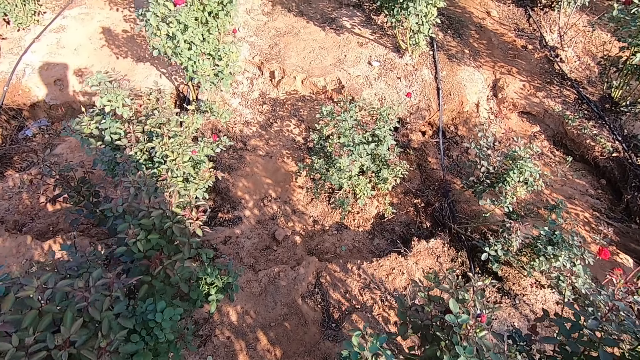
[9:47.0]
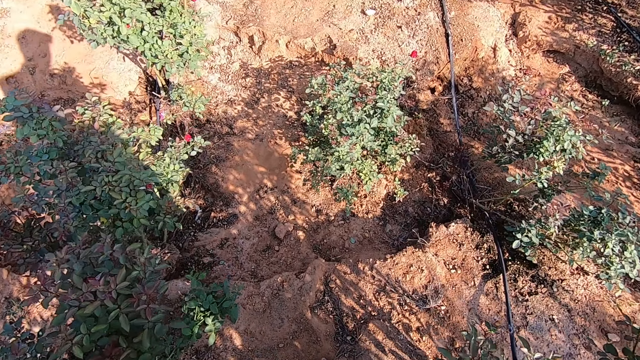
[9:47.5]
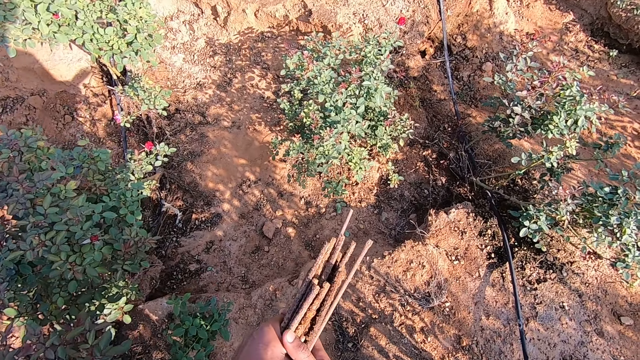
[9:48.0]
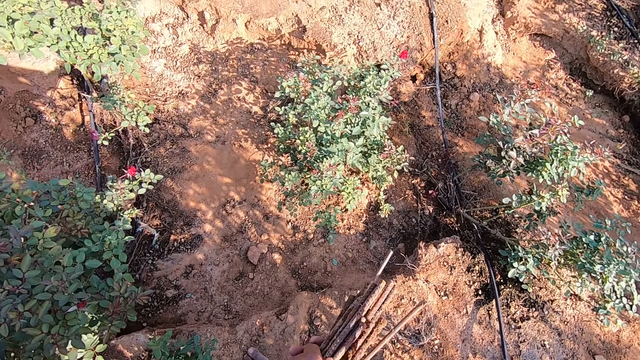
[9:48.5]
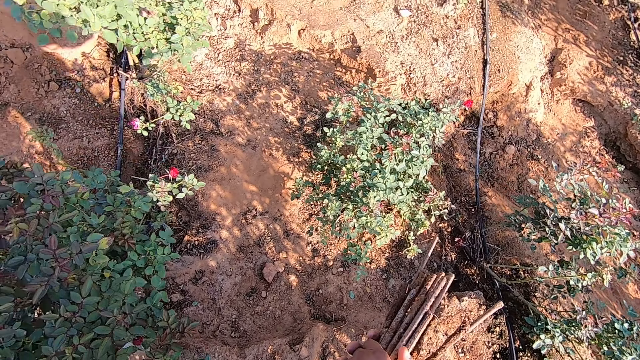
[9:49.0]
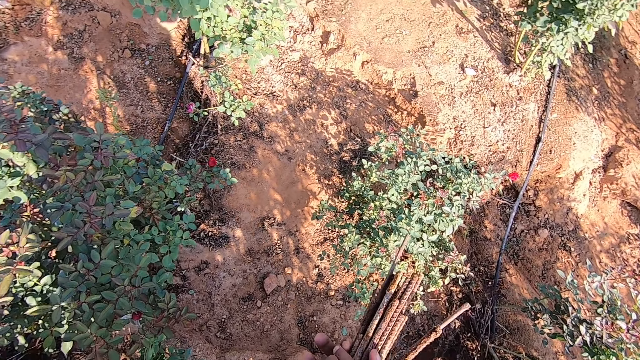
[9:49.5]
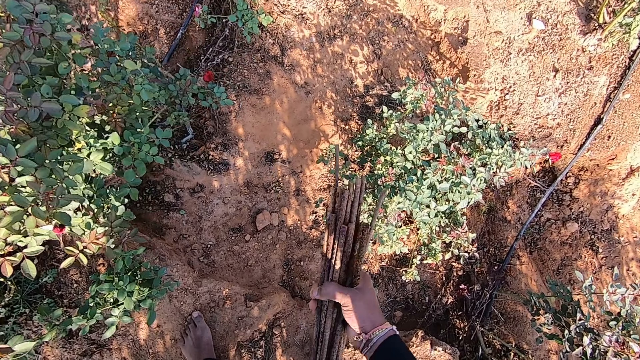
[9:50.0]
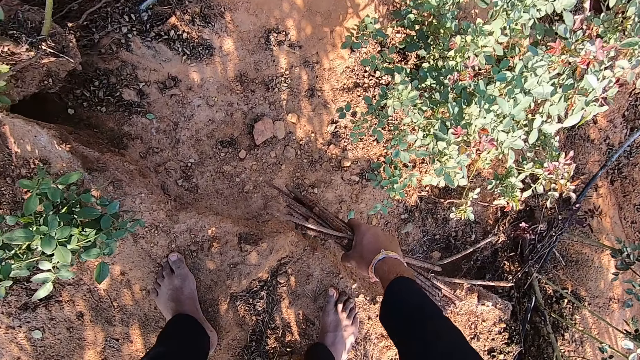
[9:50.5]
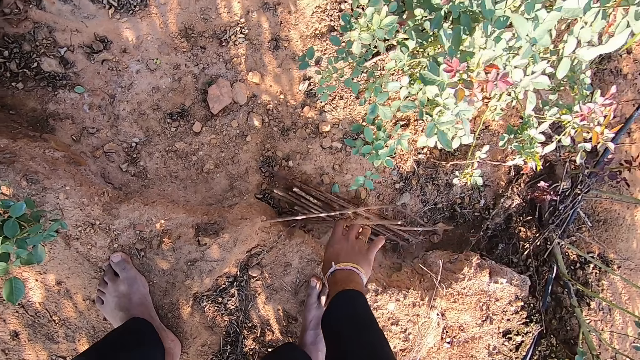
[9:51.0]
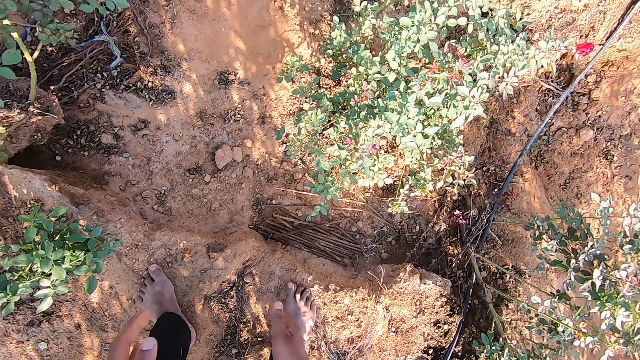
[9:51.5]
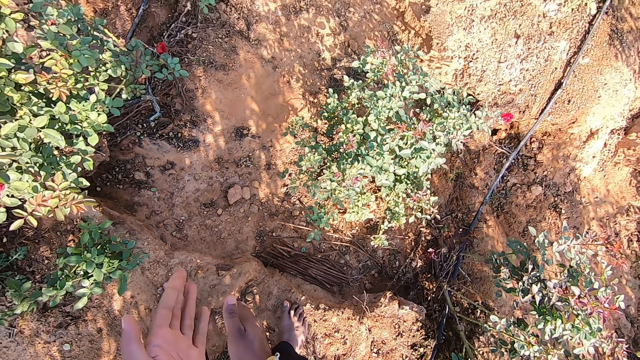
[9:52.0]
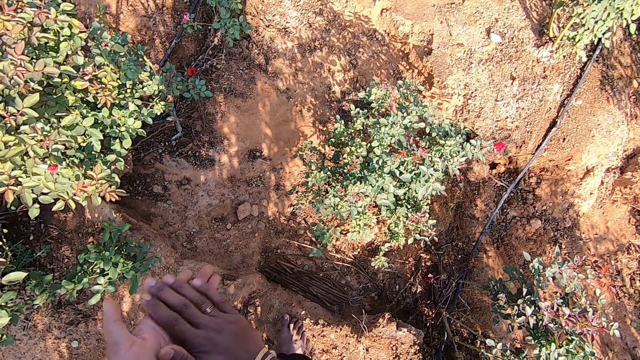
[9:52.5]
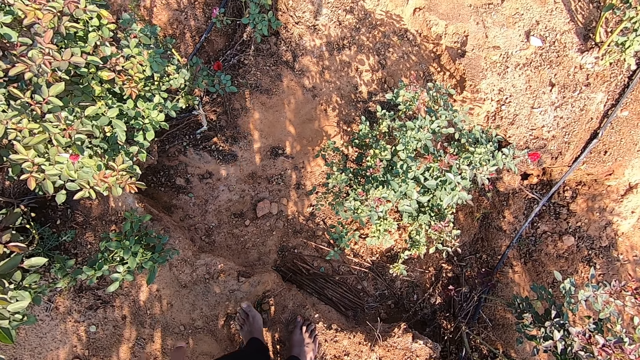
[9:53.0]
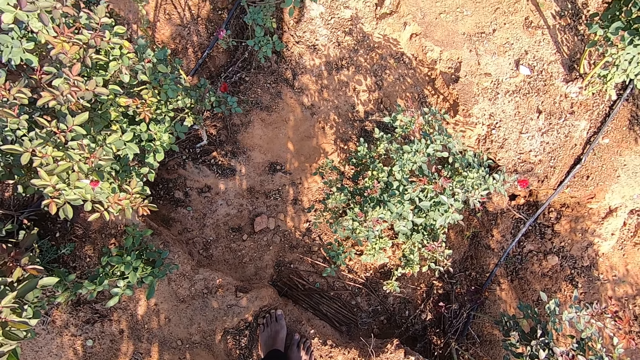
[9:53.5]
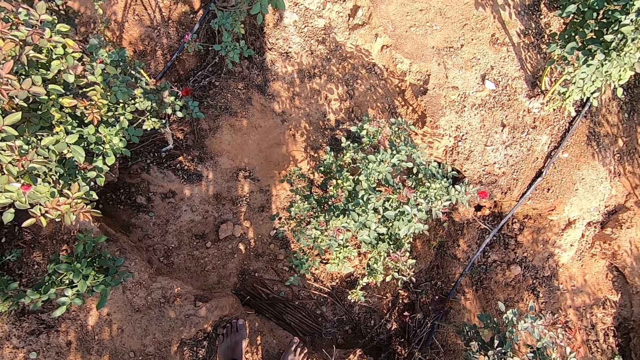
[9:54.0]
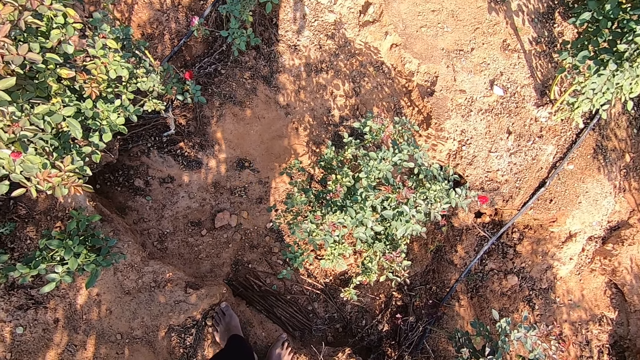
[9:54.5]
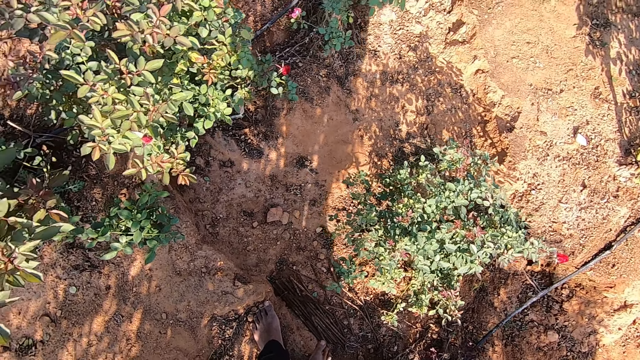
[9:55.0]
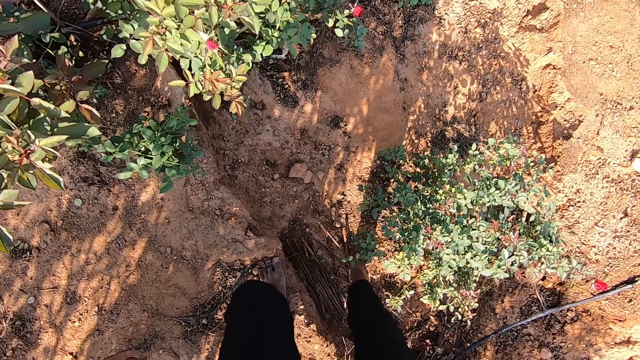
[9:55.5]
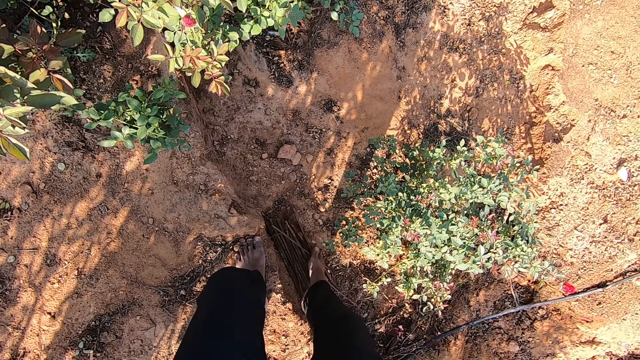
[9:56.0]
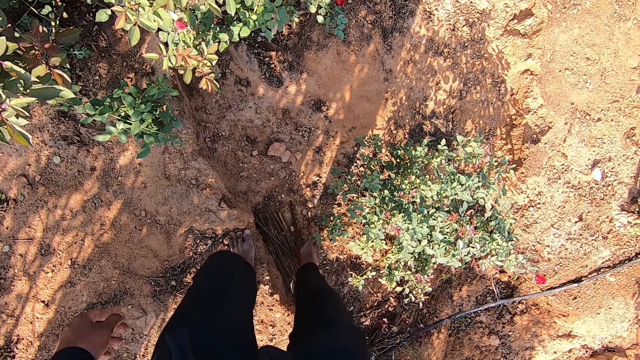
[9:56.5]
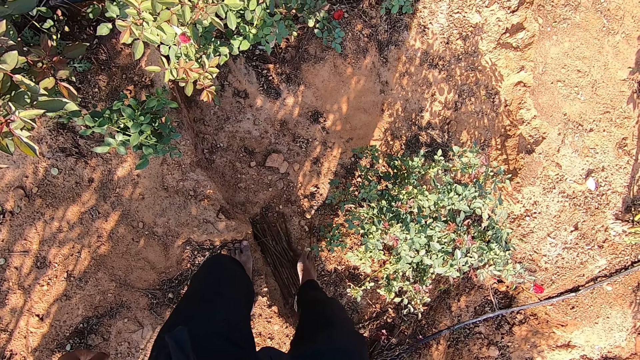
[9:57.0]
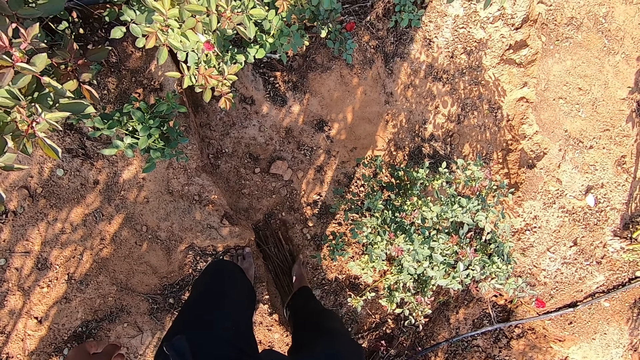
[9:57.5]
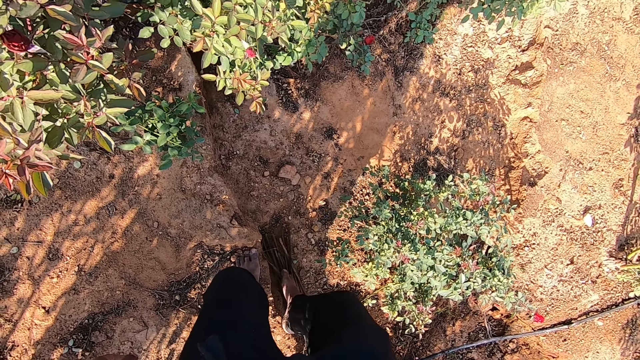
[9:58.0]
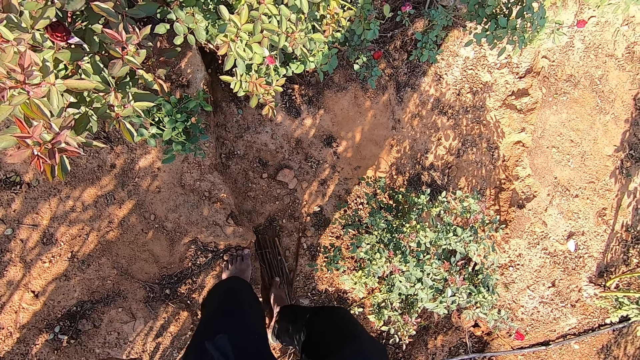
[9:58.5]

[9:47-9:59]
The camera wearer passes some iron bars or metal pieces from his left hand to his right hand. He holds the metal pieces with the right hand. He drops the iron bars in a hole on the ground with his right hand. He cleans his hands against each other. He moves the iron bars in the hole on the ground with his right leg. He steps on the metal pieces.

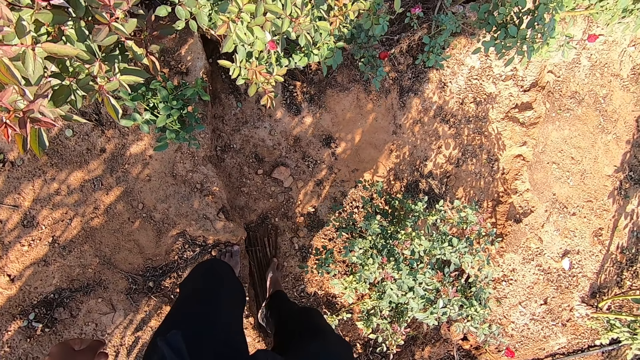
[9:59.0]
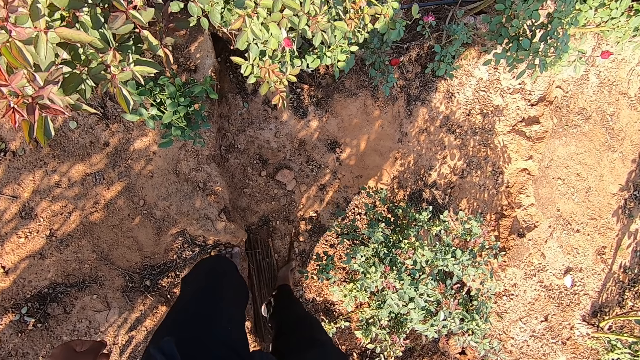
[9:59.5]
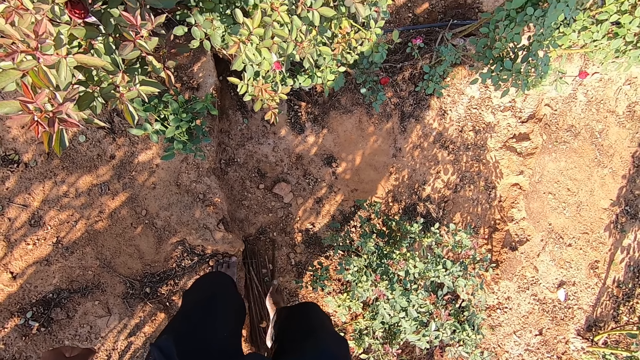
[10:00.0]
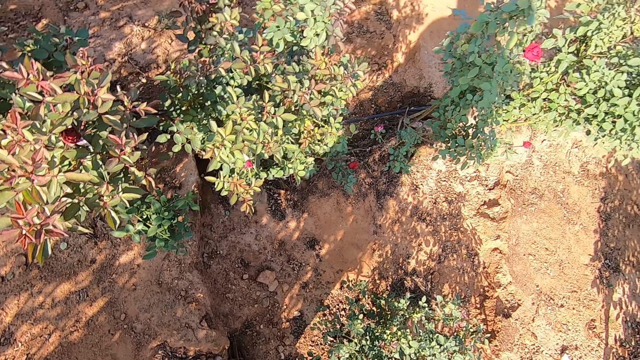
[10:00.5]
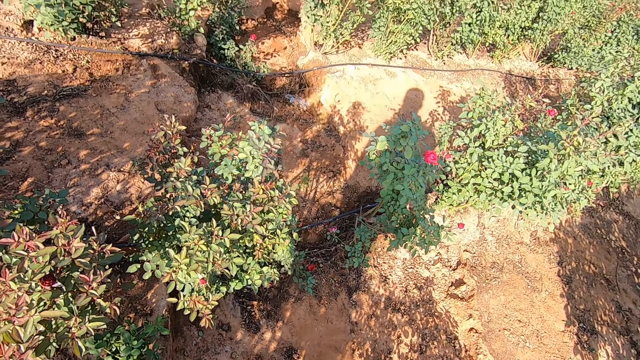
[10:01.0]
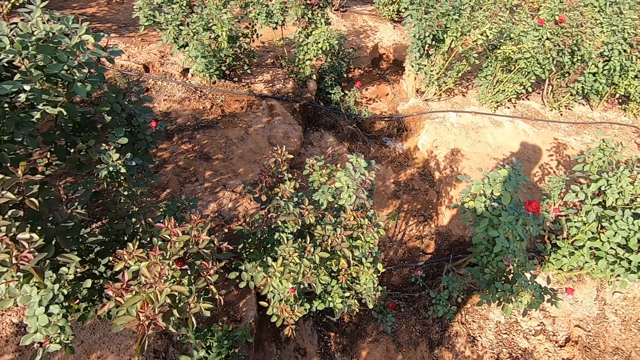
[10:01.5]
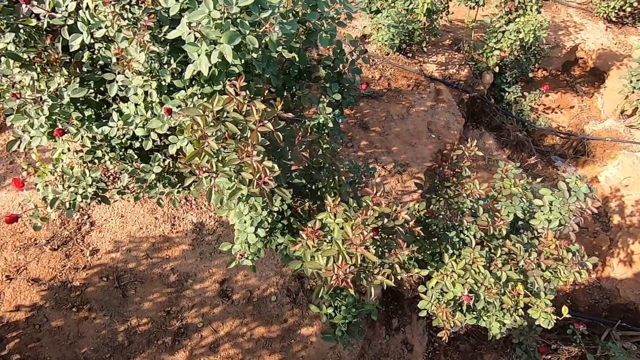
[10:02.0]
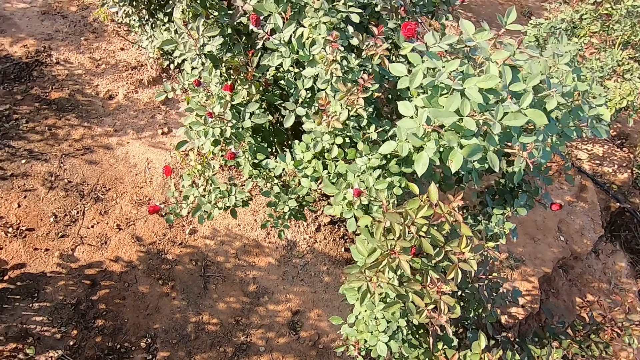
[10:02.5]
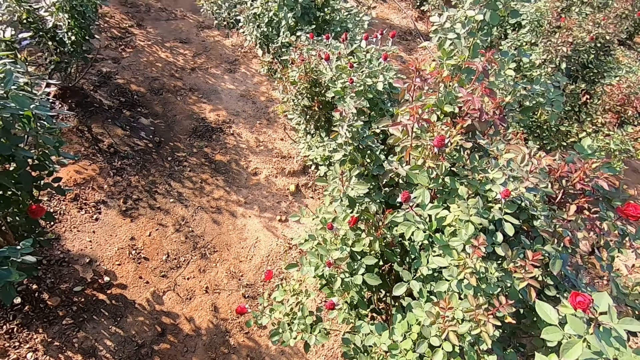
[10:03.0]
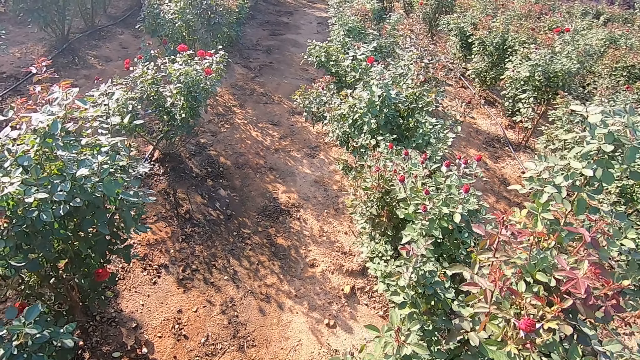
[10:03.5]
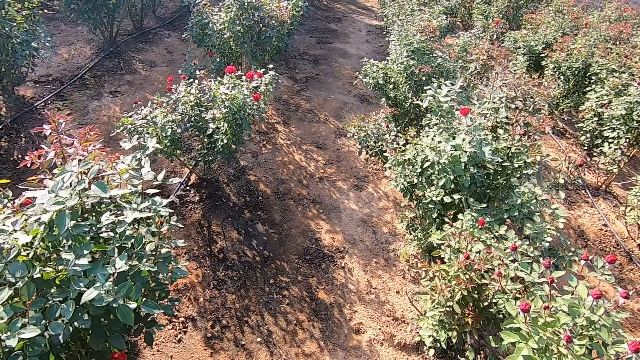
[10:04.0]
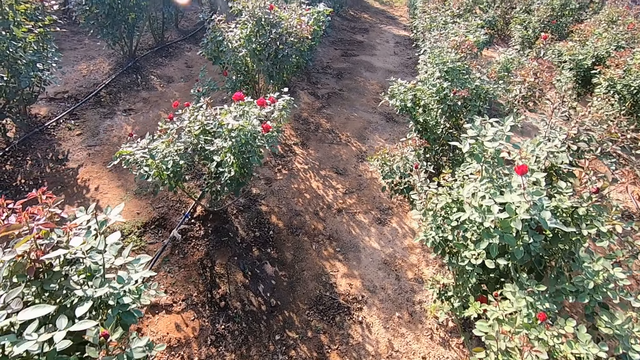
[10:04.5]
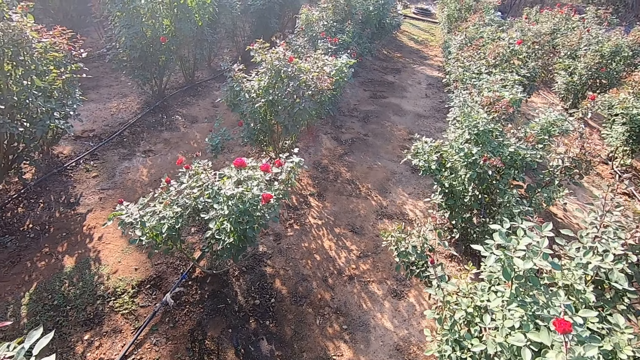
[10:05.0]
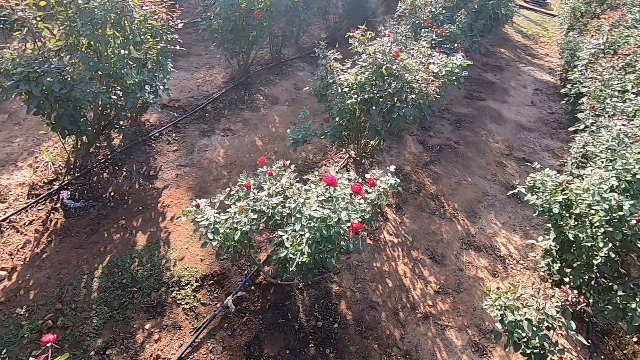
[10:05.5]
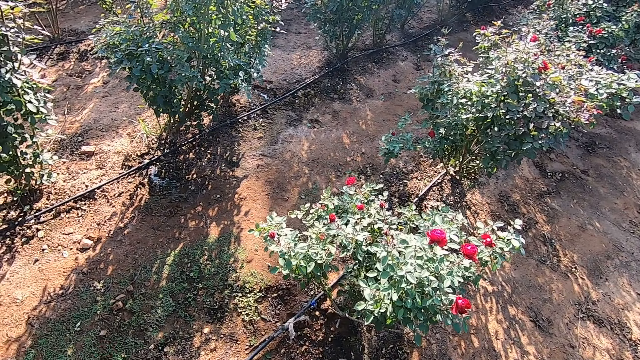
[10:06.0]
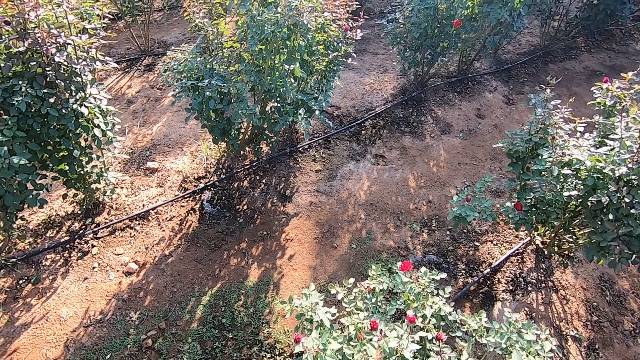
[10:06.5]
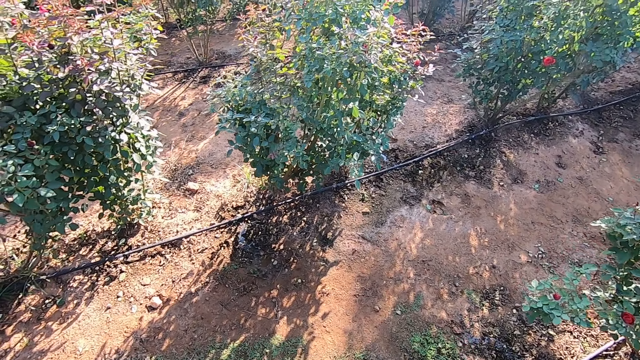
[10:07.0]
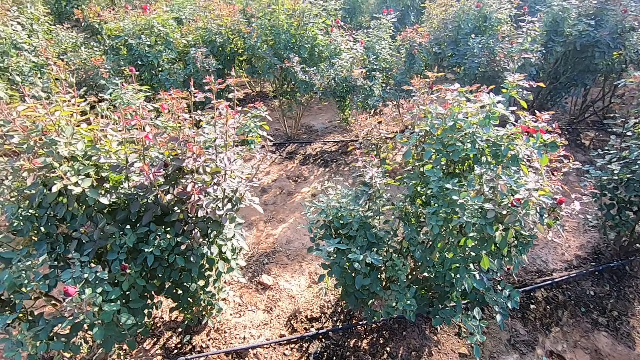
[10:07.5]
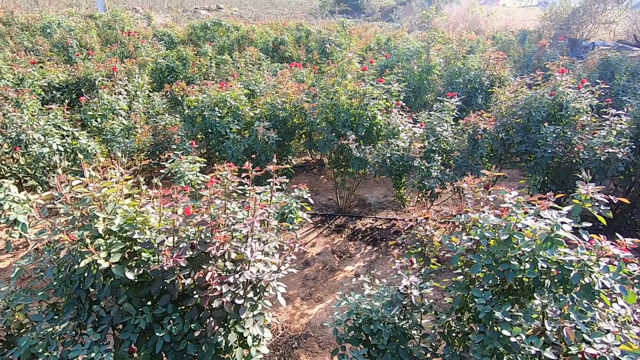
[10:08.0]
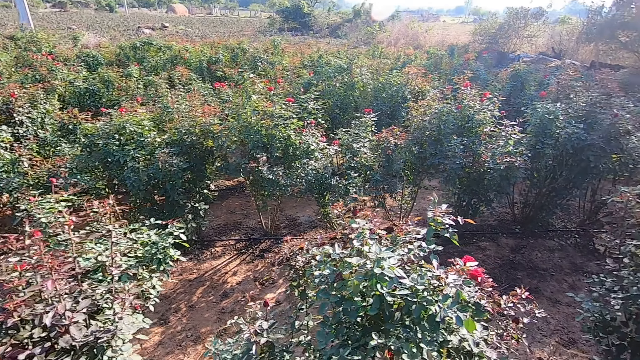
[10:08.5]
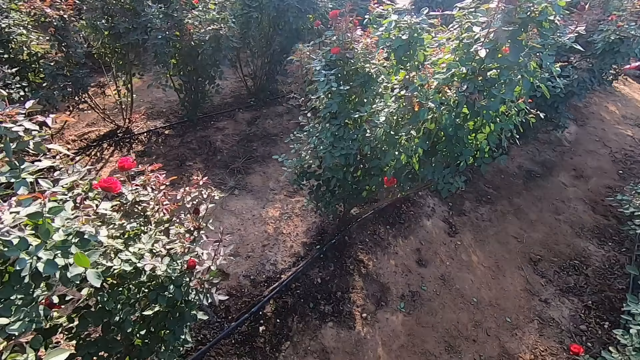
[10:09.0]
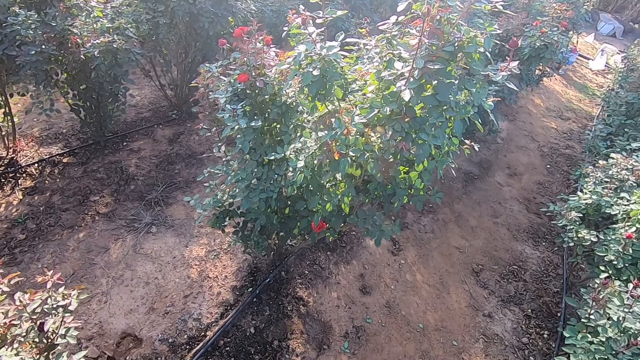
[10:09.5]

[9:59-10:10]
The camera wearer looks around. They walk around the farm.
